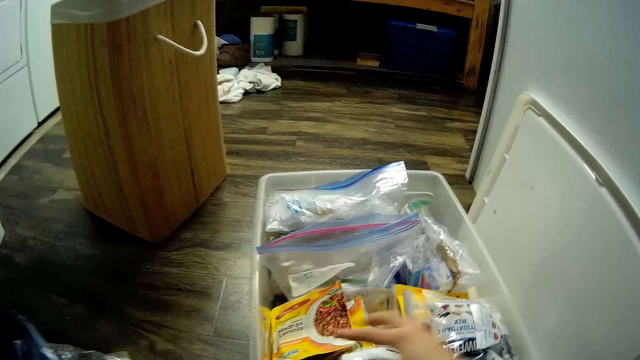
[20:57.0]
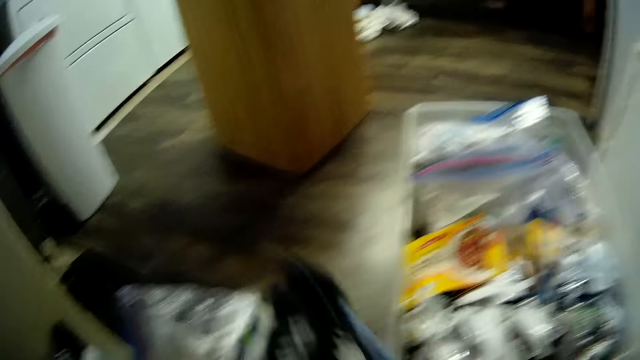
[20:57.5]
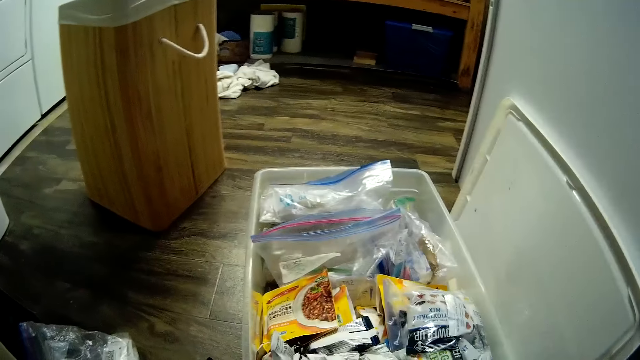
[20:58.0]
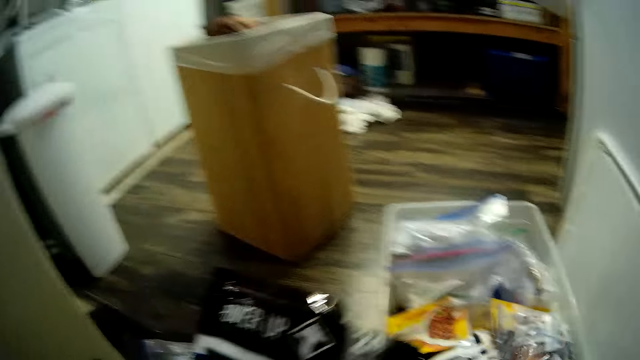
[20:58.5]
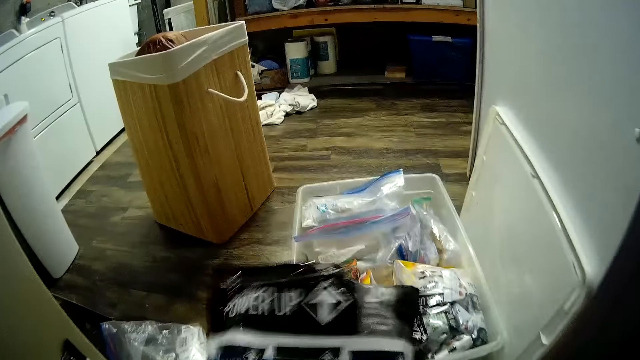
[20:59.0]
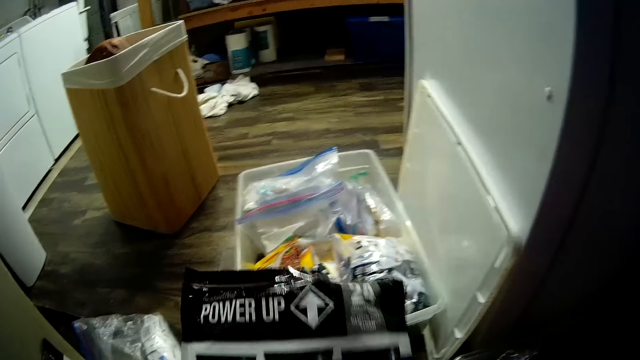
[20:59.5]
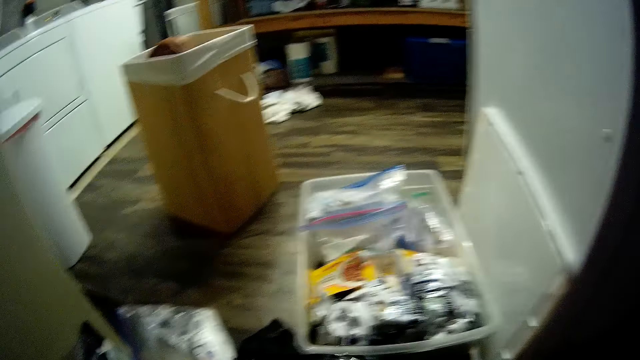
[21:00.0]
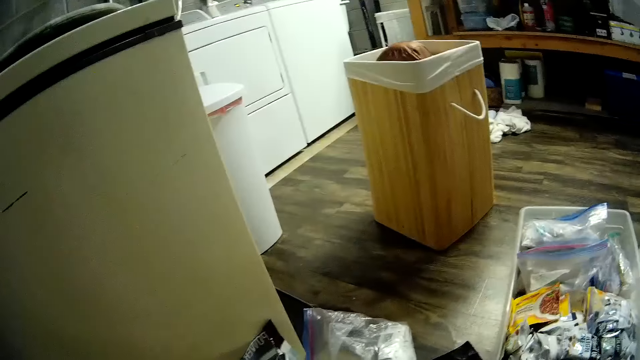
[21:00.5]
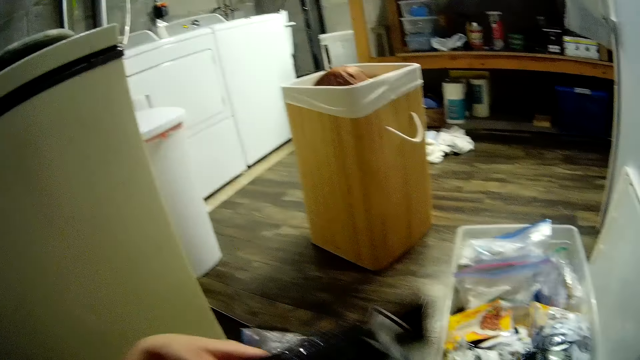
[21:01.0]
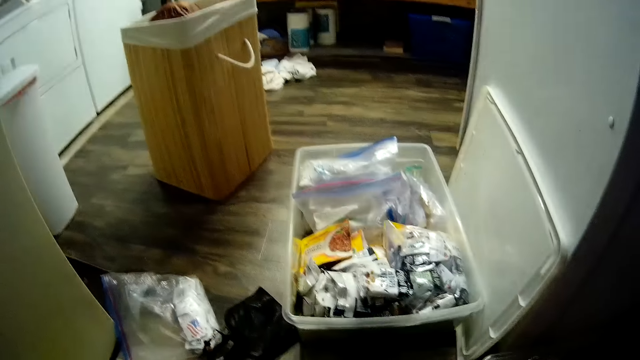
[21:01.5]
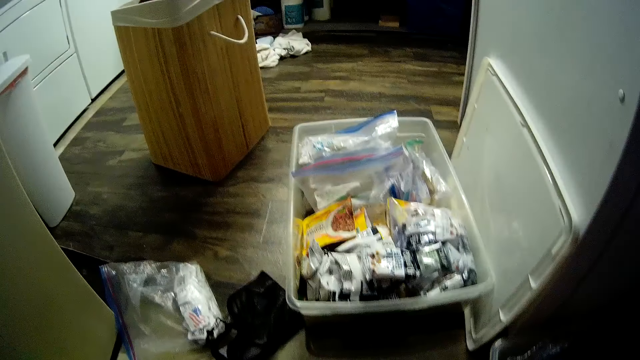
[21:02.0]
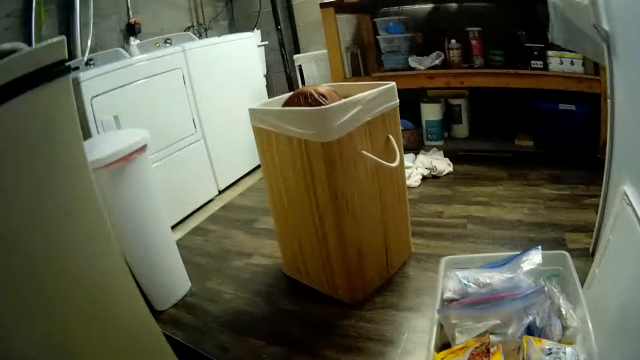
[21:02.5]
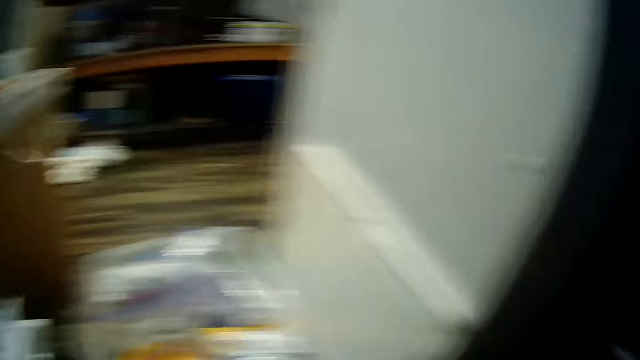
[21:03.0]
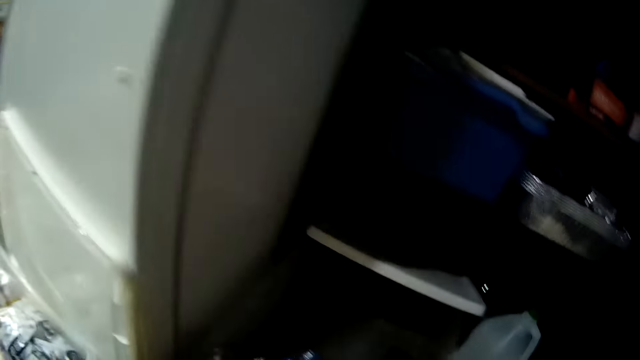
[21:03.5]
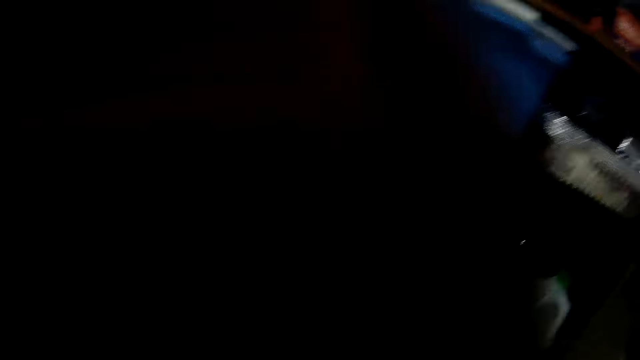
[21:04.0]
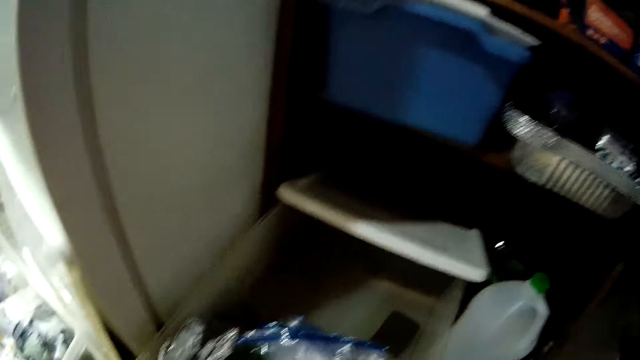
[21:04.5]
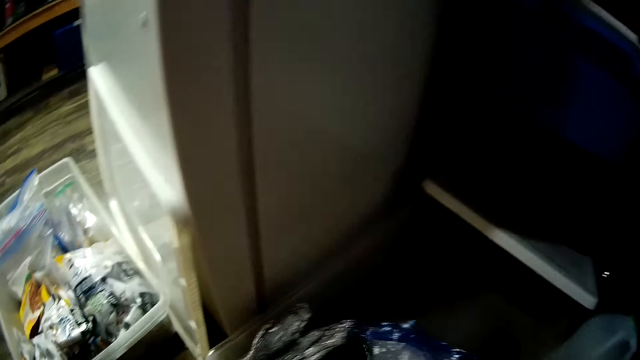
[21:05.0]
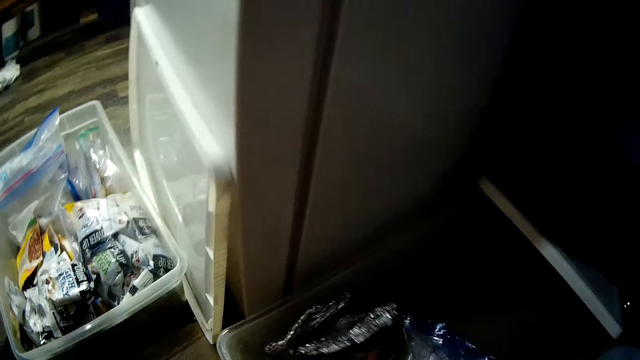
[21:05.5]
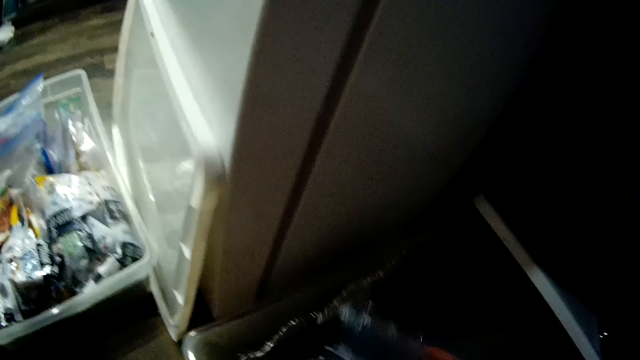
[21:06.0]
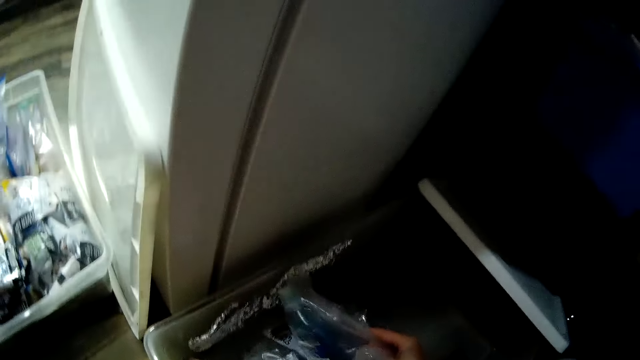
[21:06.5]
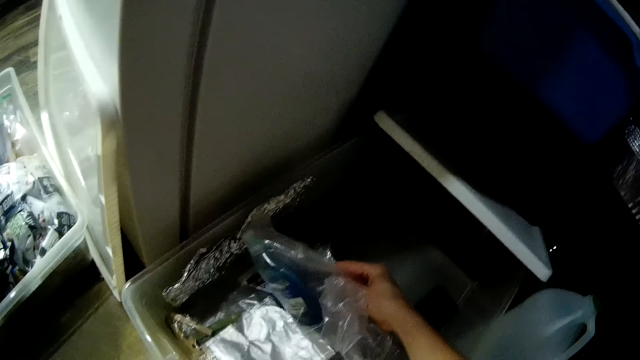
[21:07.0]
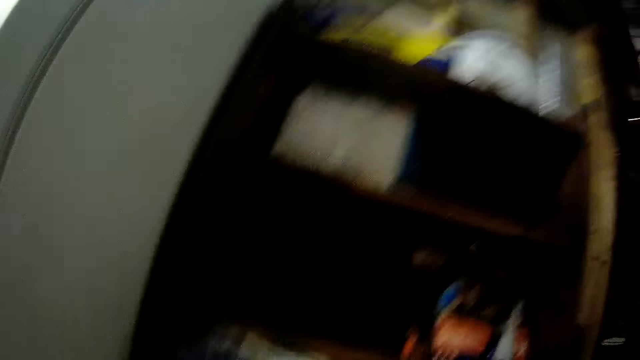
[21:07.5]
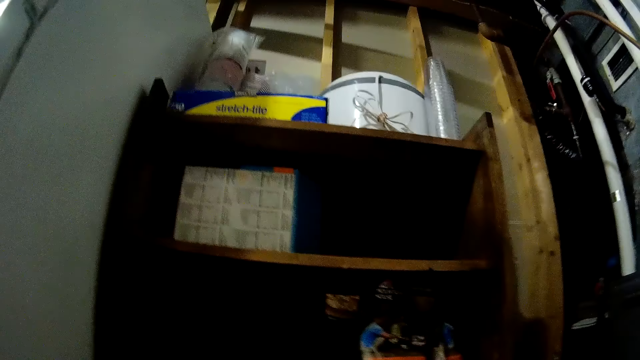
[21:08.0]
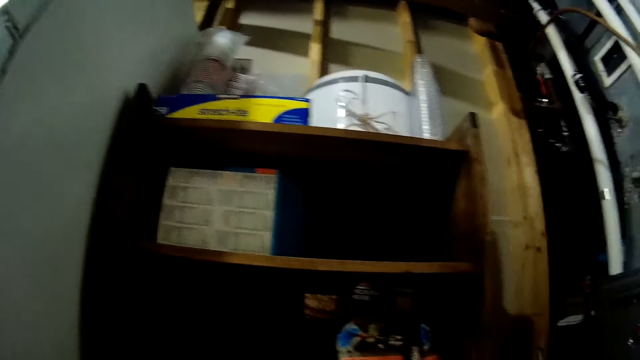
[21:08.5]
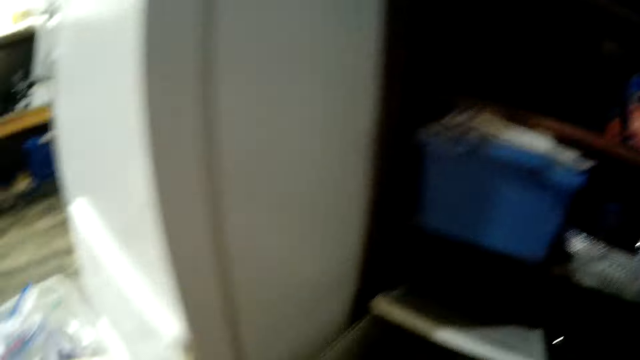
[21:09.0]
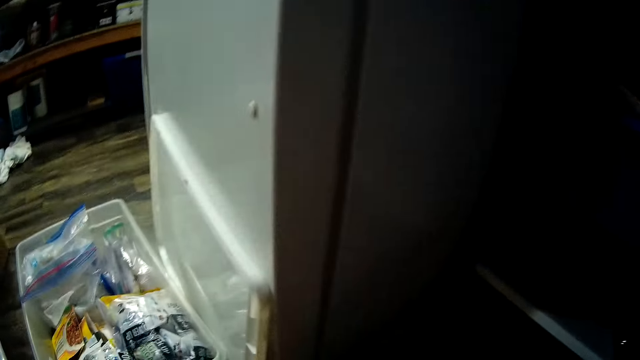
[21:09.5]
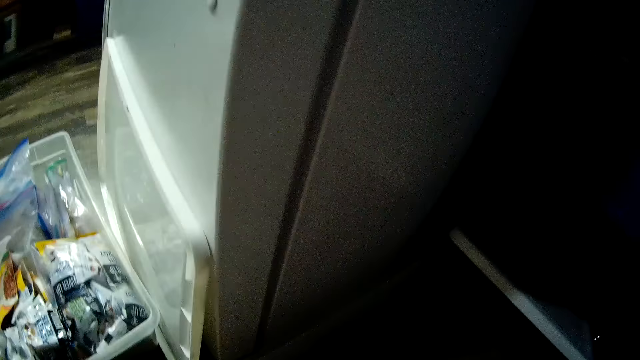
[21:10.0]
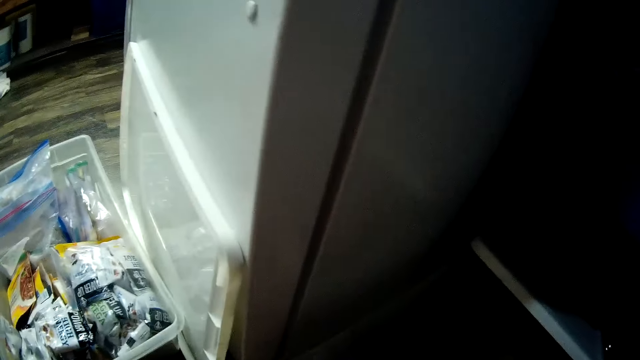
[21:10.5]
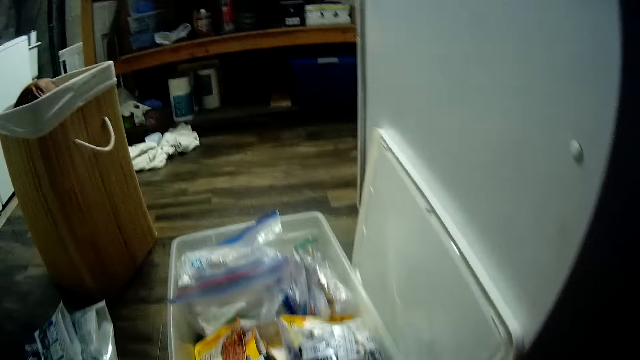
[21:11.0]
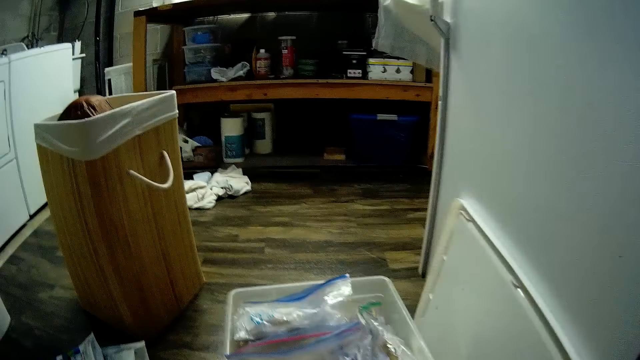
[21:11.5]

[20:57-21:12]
The camera wearer pulls the papers in the container.

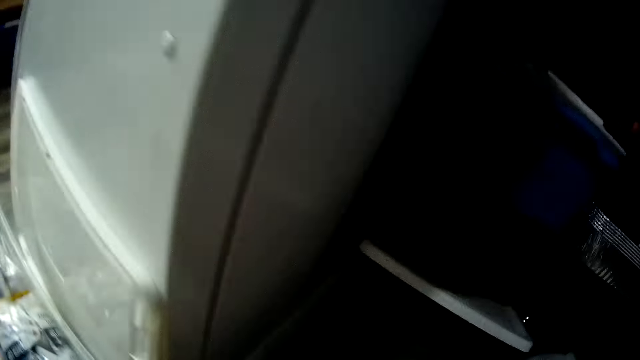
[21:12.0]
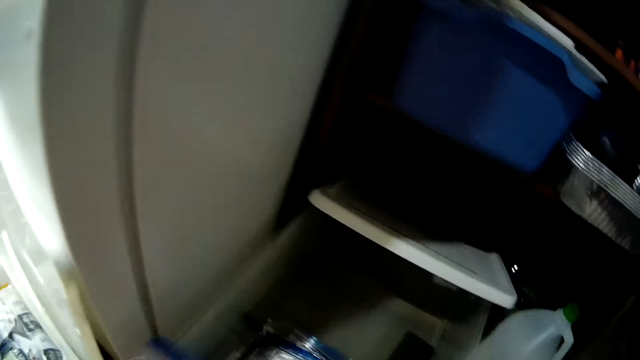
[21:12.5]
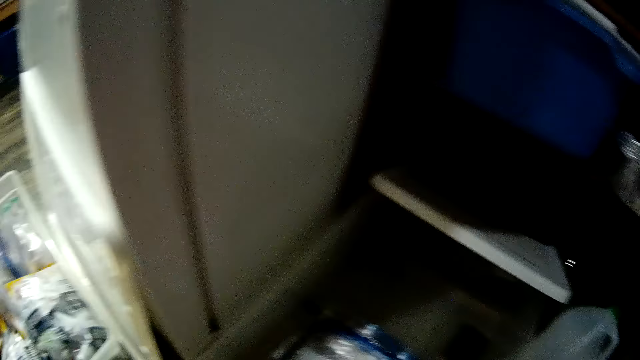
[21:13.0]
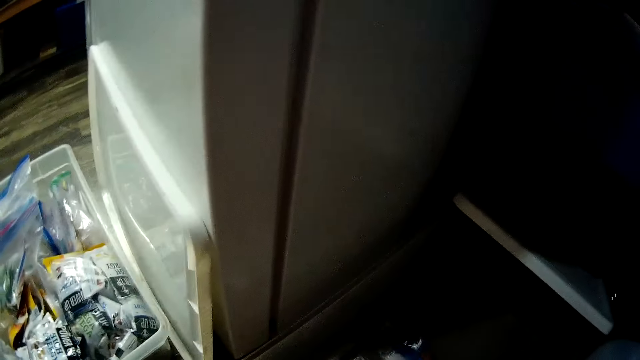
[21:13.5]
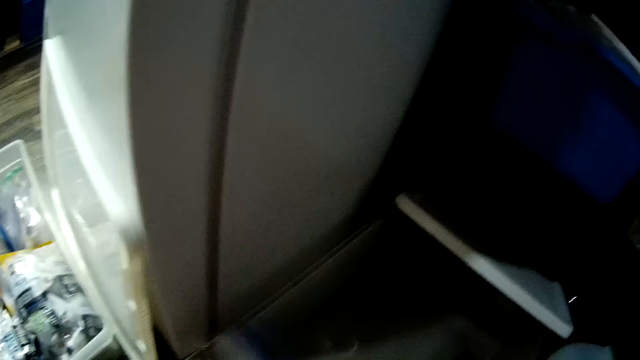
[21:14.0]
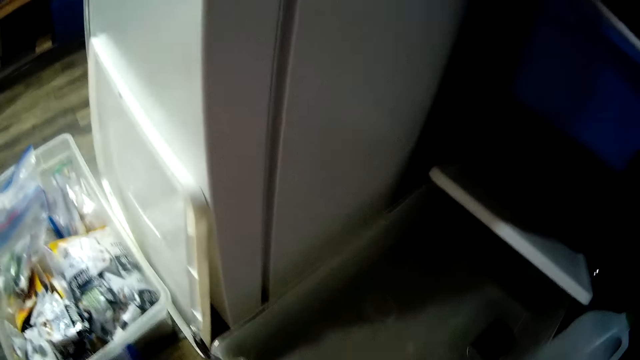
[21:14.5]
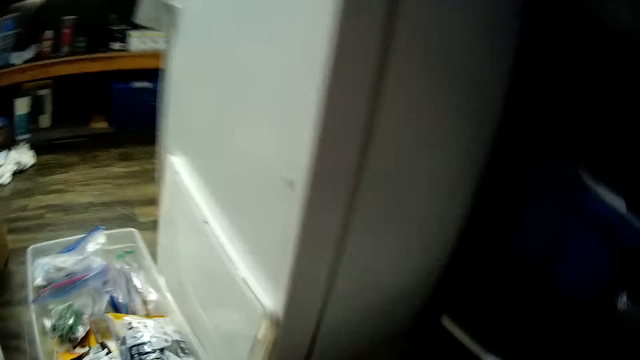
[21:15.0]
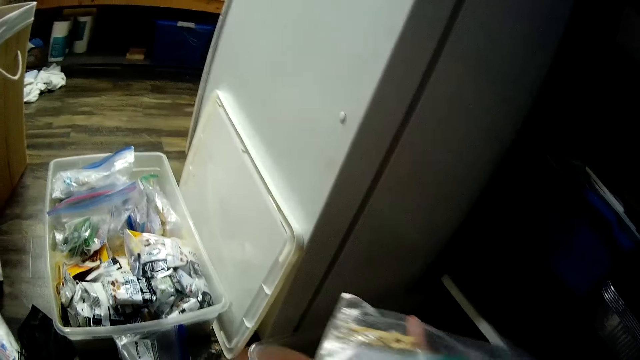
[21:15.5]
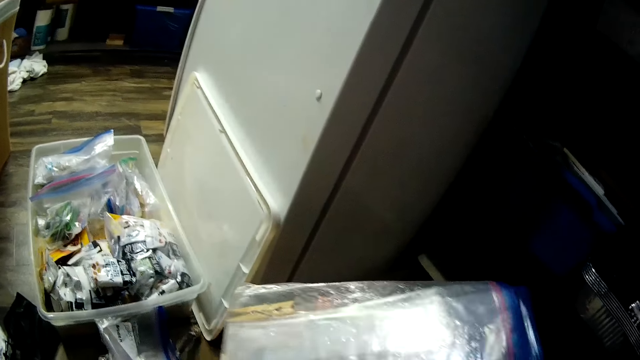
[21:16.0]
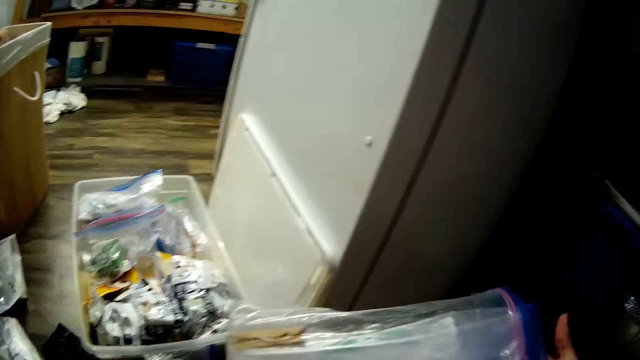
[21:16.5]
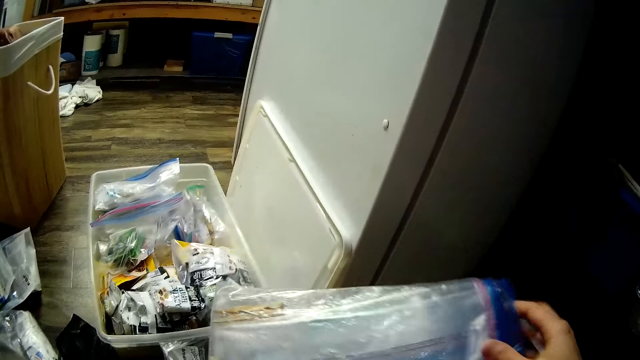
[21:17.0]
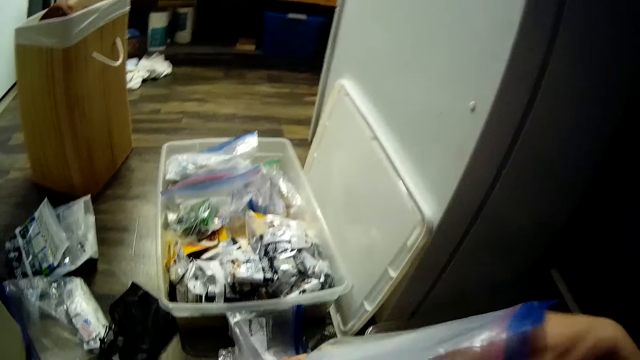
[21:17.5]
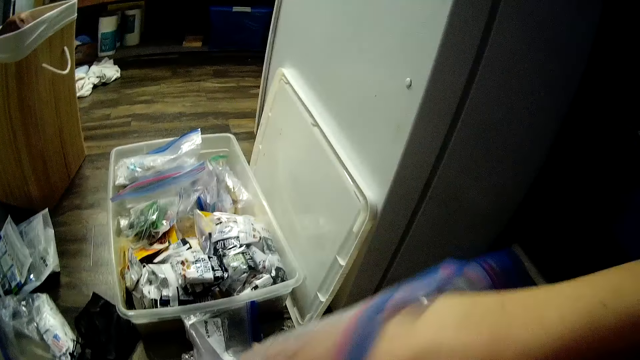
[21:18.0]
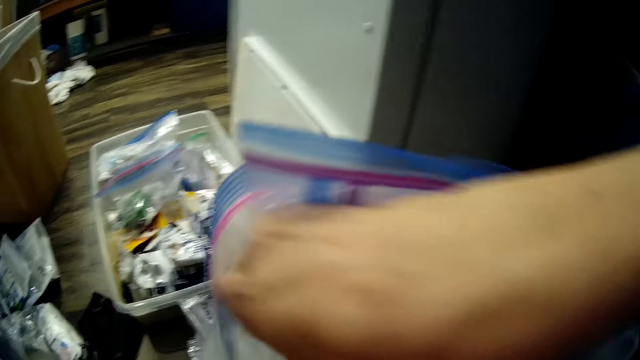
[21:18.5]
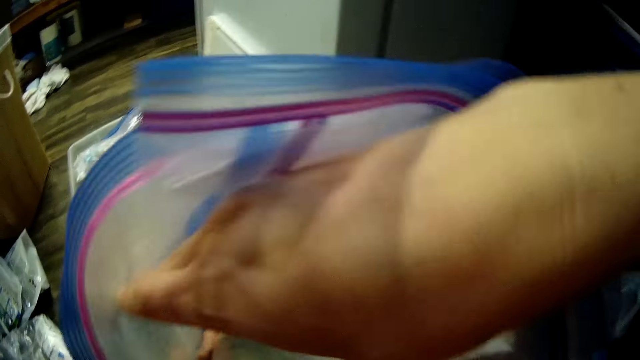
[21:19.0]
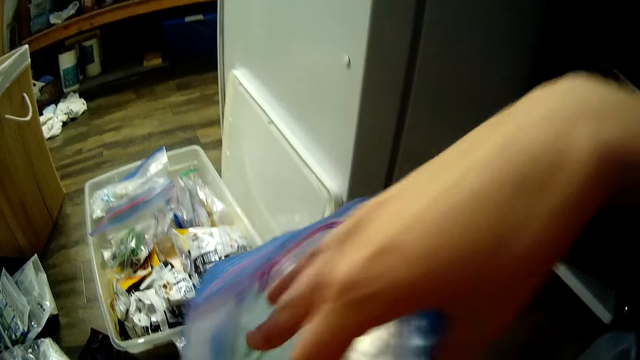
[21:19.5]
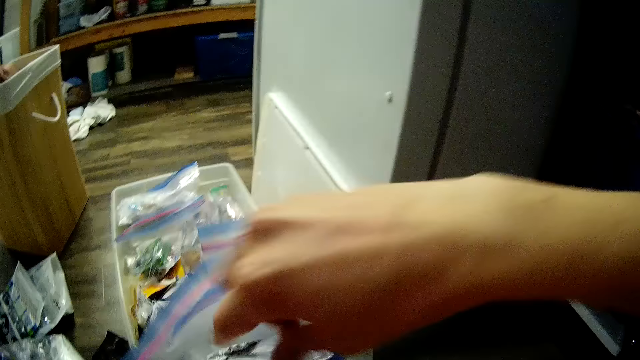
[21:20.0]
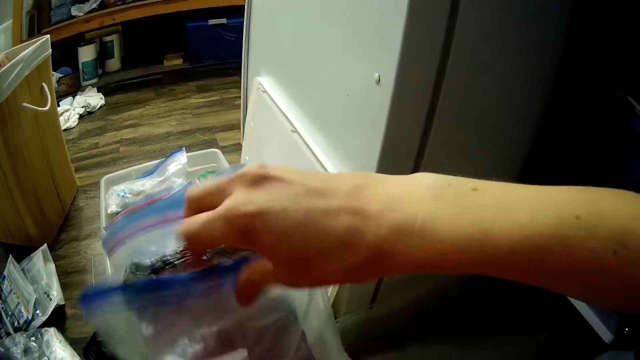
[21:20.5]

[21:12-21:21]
The camera wearer picks a package from the container with both her hands. She stares at the papers.
